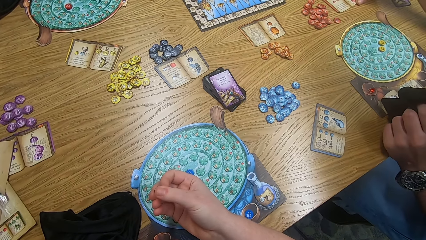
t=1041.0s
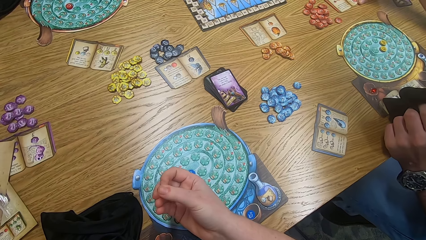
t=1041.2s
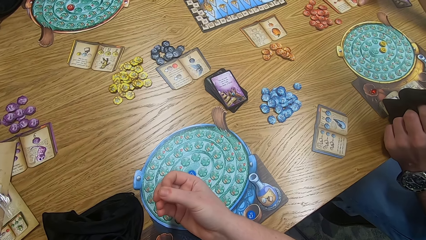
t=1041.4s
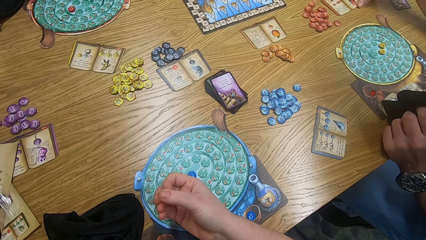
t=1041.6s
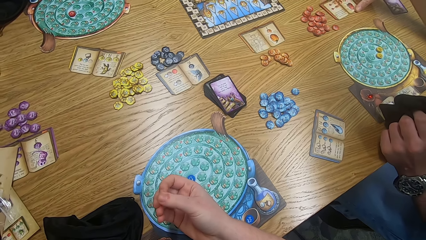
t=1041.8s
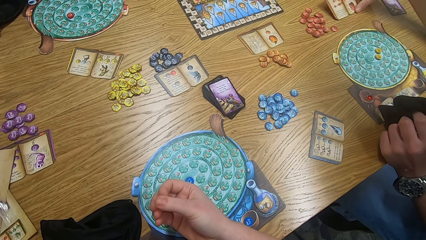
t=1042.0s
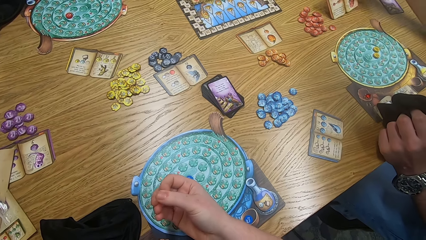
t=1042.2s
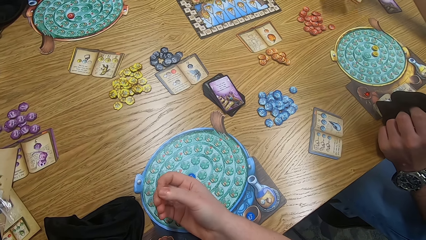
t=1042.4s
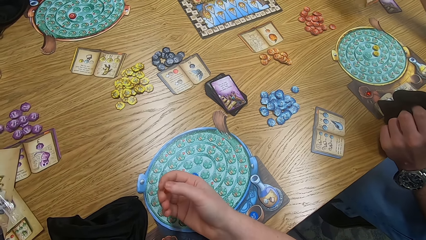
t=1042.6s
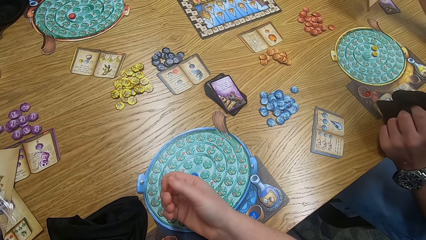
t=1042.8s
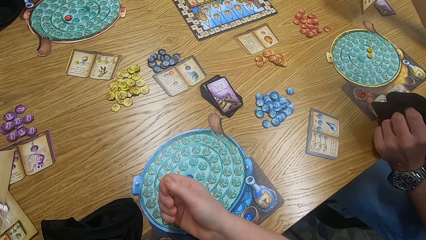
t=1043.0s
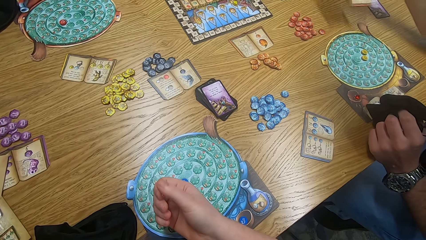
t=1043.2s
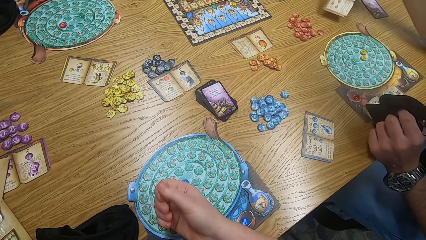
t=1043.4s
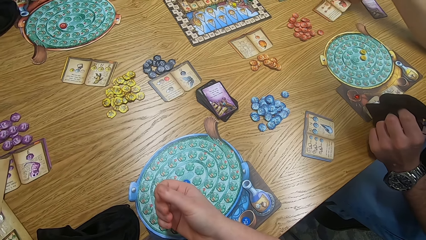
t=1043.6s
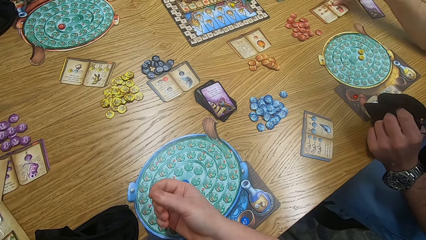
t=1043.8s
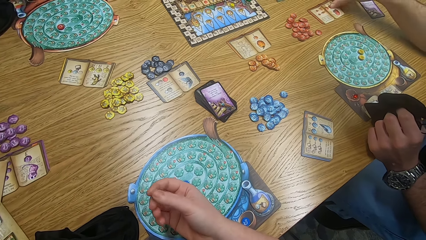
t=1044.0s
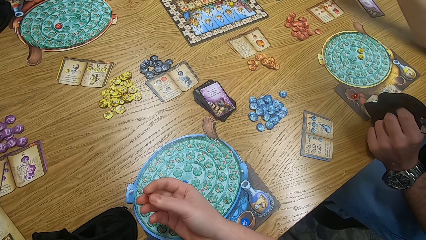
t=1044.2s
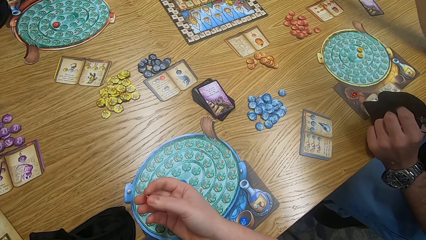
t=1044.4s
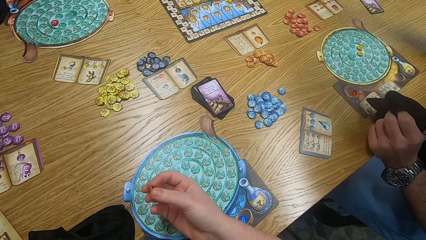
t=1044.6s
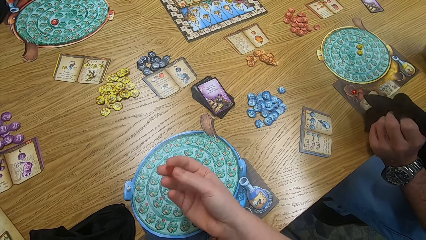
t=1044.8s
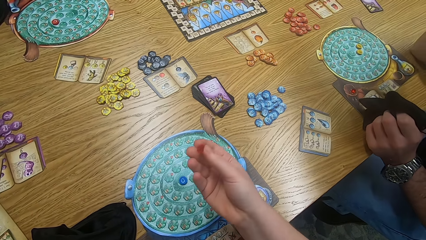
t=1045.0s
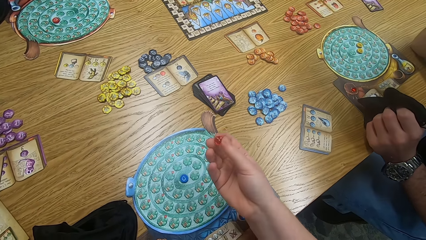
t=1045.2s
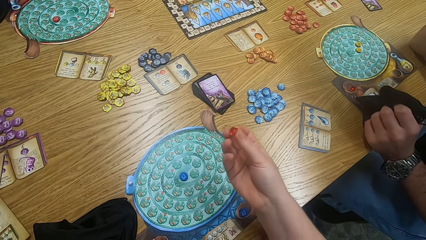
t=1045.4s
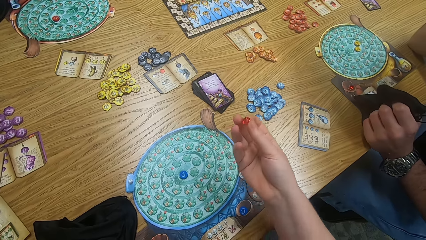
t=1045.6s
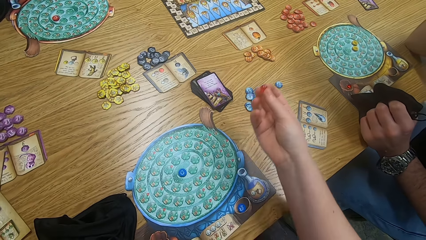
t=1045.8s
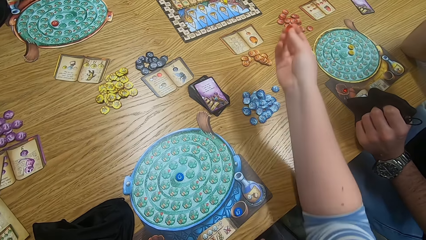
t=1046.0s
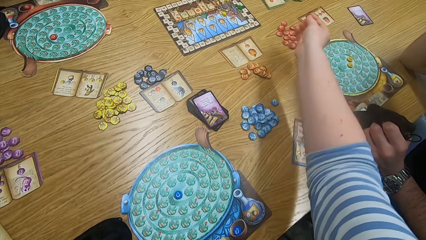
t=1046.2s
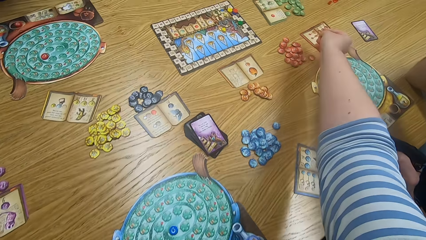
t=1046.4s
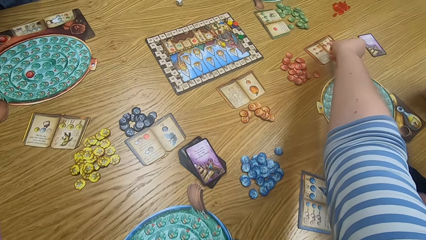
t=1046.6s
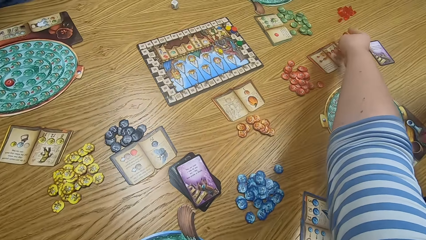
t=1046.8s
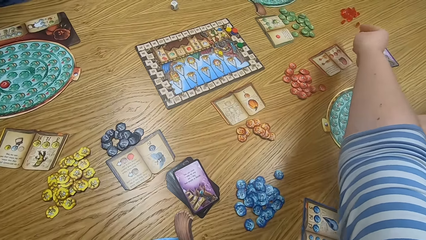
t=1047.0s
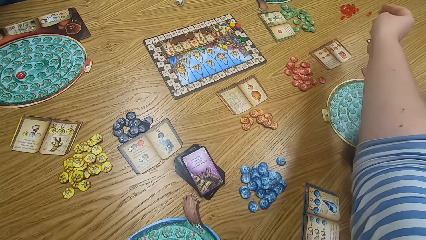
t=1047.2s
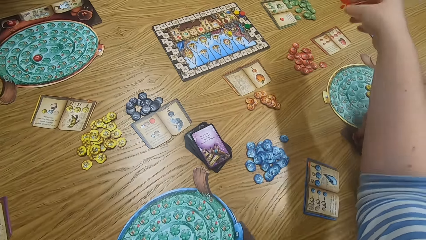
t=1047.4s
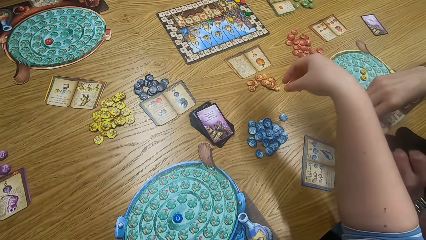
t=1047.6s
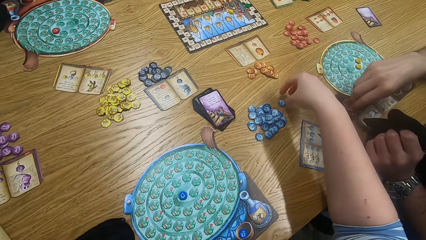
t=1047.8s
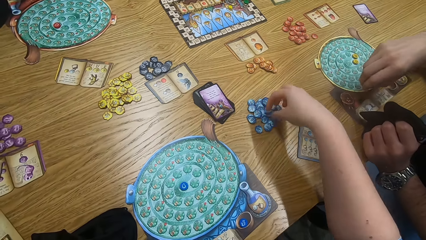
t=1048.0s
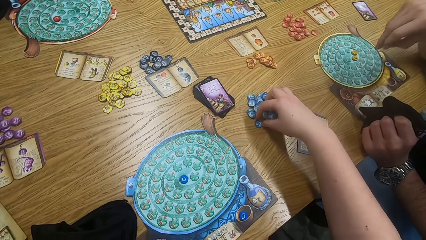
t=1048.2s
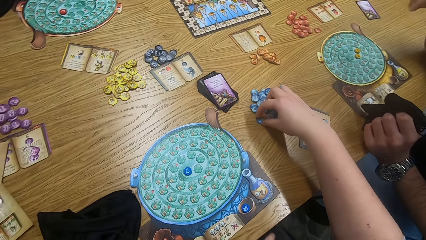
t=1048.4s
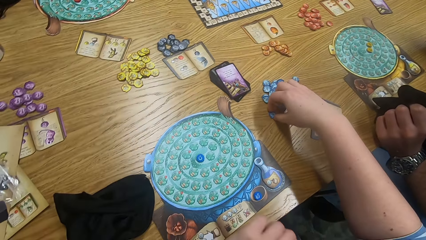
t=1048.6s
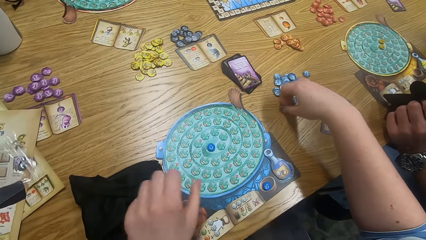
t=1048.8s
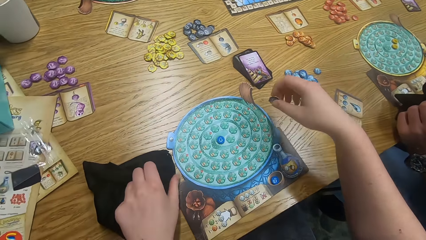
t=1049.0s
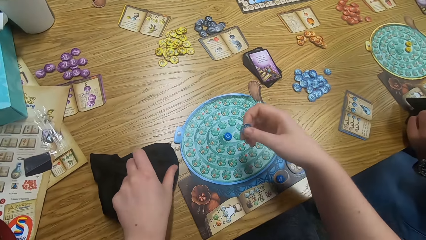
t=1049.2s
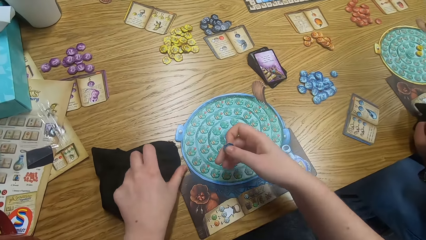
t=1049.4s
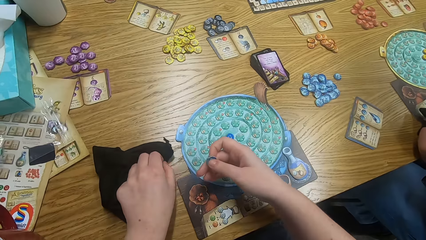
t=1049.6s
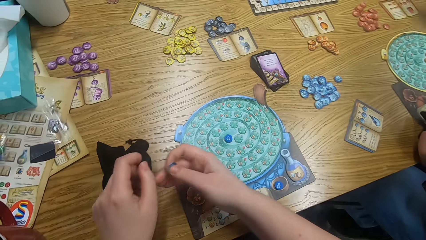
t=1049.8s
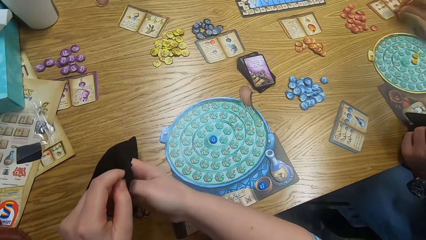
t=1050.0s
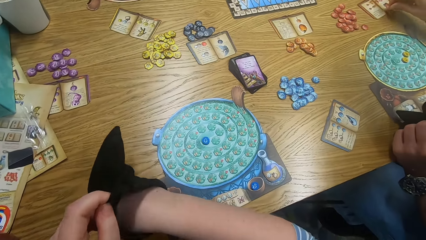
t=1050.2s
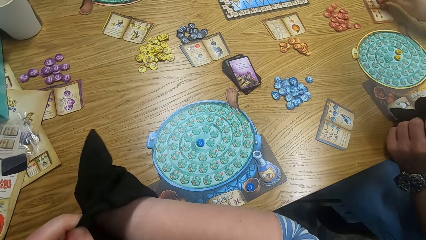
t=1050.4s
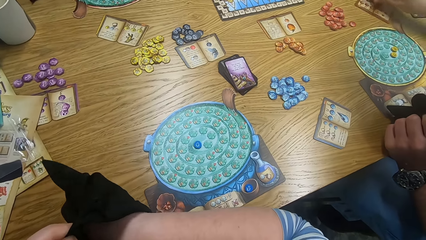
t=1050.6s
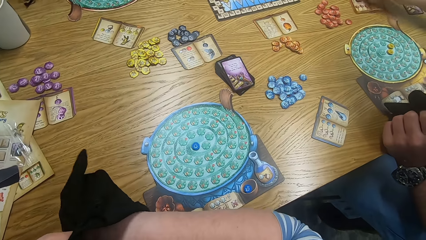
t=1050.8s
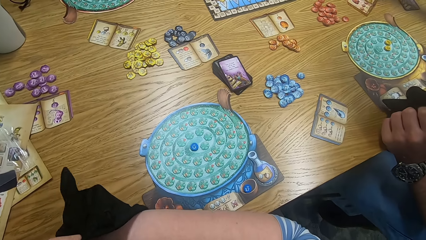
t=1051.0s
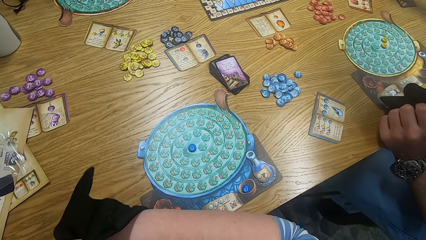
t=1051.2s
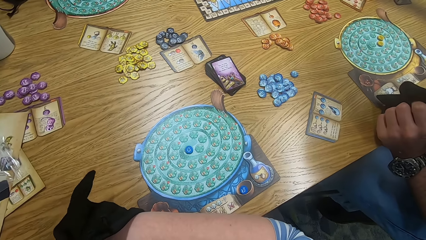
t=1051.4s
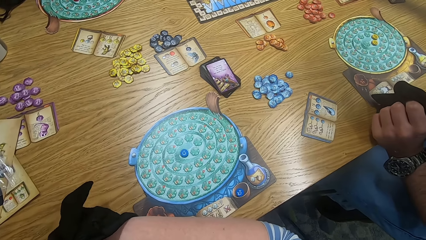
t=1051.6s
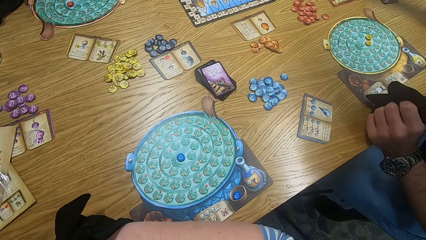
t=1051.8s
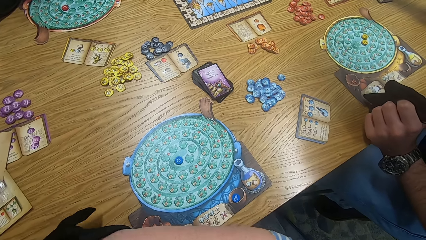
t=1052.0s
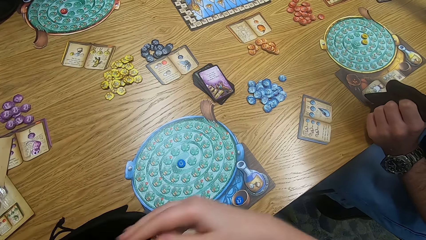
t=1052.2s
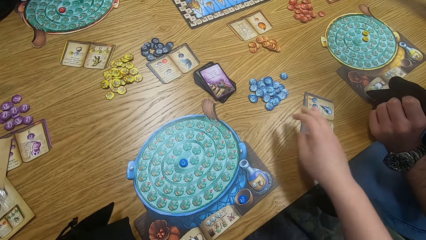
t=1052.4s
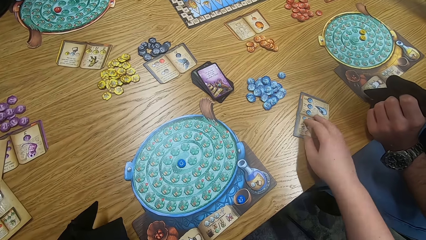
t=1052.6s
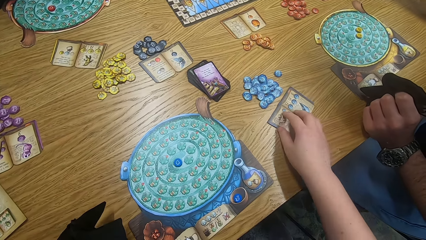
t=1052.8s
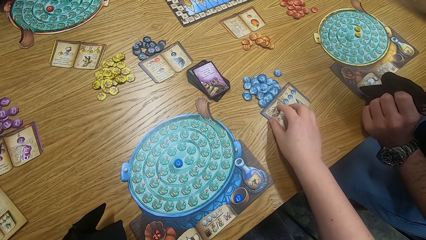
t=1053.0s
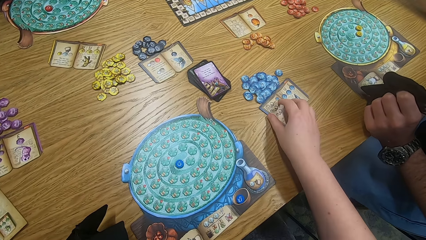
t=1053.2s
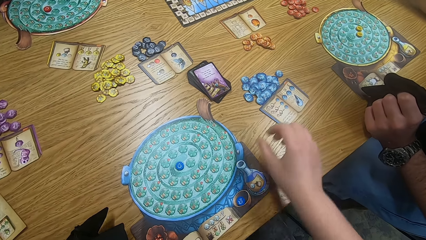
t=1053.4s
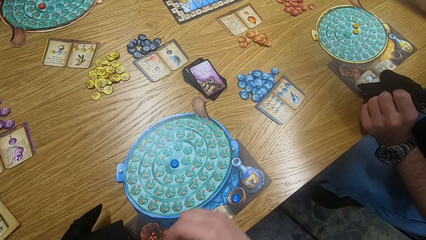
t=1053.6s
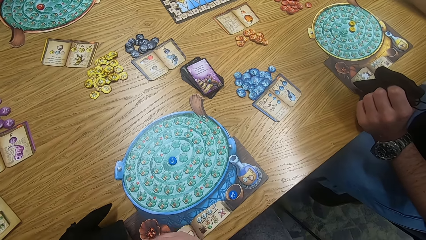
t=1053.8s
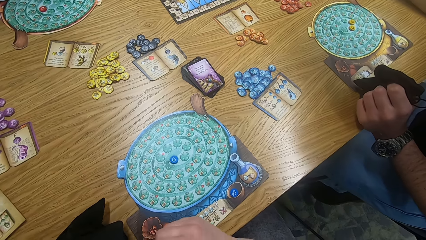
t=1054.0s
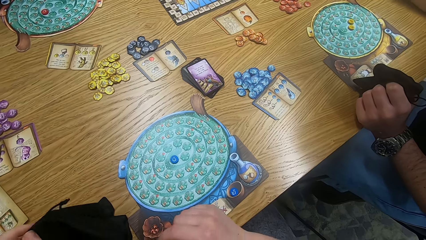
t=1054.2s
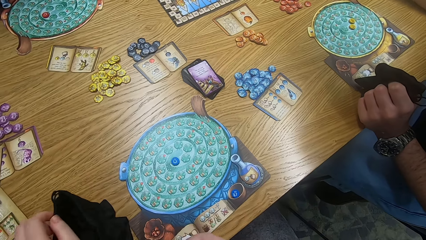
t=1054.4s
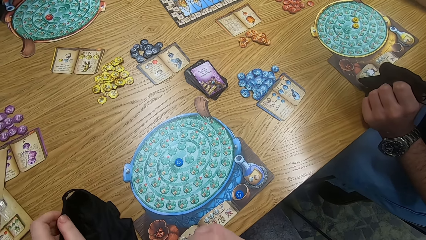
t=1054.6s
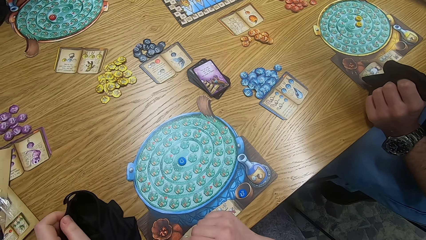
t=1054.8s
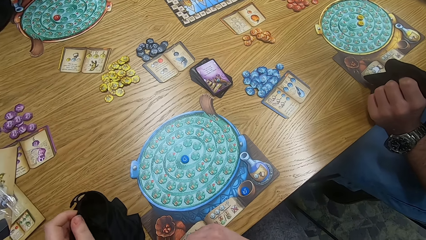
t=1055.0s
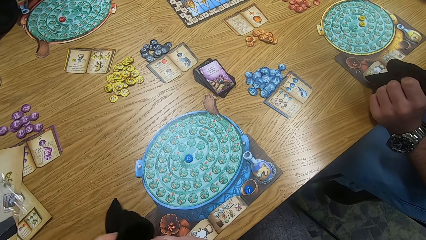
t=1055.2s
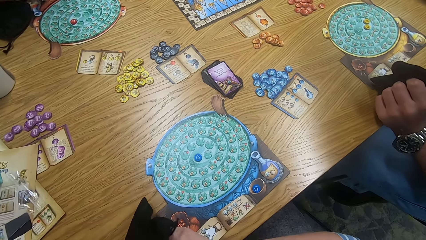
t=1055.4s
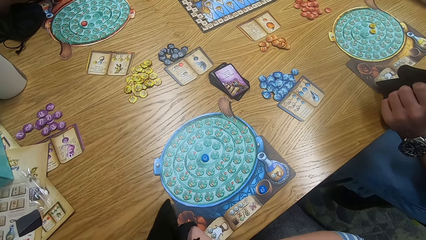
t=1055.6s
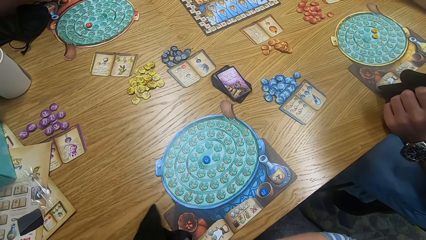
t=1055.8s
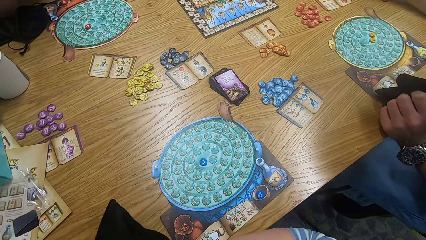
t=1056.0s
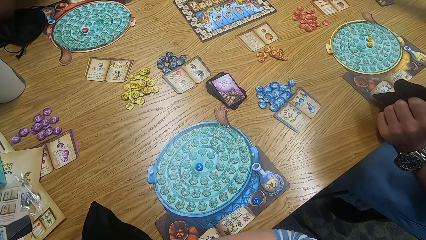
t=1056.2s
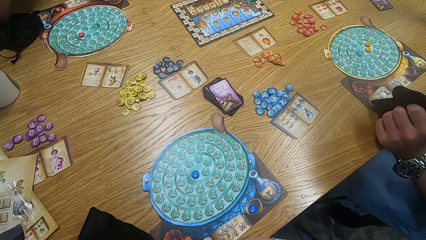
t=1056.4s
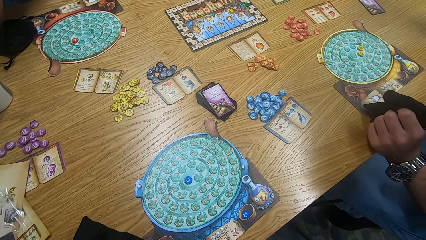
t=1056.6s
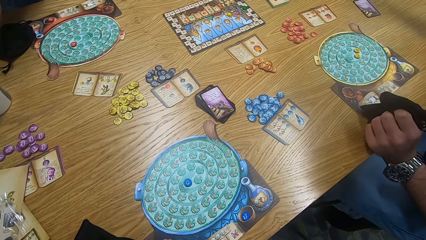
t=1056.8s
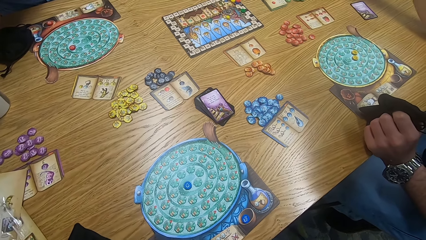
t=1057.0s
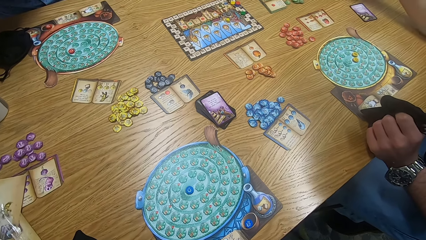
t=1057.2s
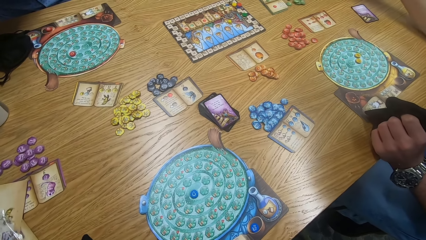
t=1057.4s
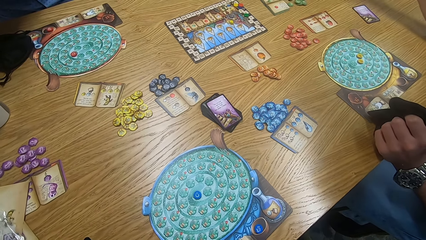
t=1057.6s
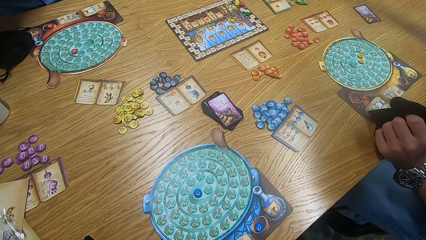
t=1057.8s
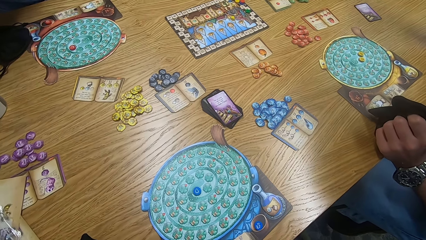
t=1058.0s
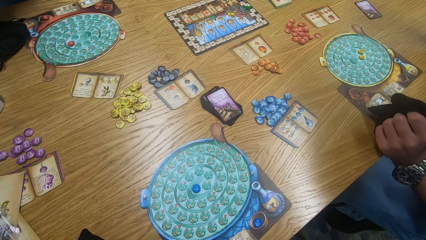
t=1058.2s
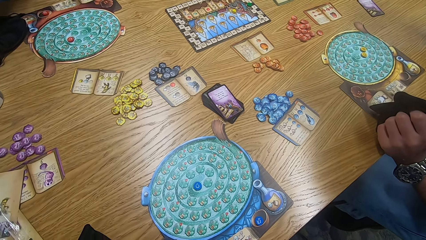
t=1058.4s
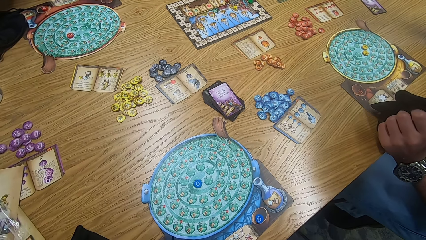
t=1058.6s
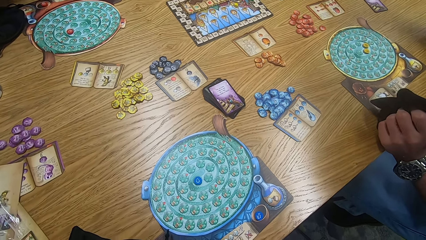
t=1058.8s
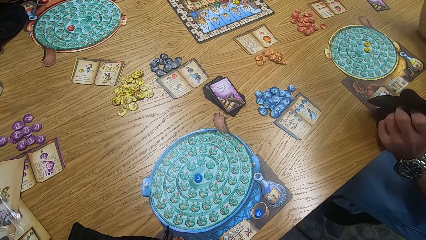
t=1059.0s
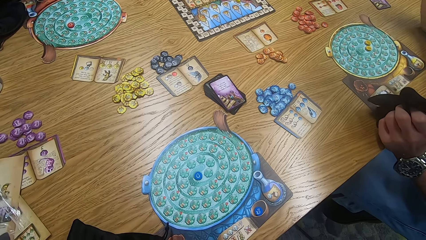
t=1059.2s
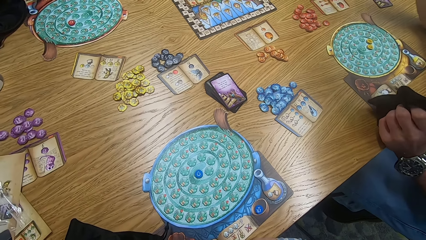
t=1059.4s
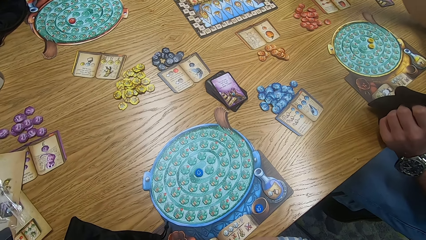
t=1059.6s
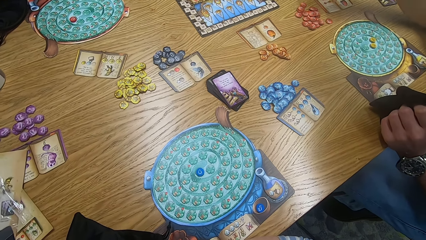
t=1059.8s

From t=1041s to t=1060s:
A man holds the bag. The camera wearer holds something and picks up a paper from the table. They hold something. The man picks something. The camera wearer holds something. The man places something on the table. The camera wearer puts a tile on the table. The man picks something. The camera wearer plays the game and picks up a tile from the table. The man touches something. The camera wearer puts the tile in the bag. They touch something, move the paper on the table, touch the bag, insert a hand in the bag, and look around. The man touches the bag.
